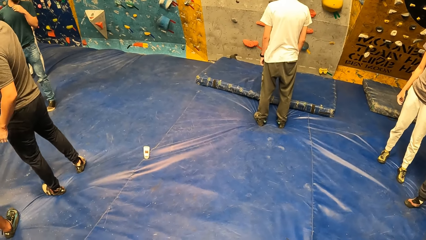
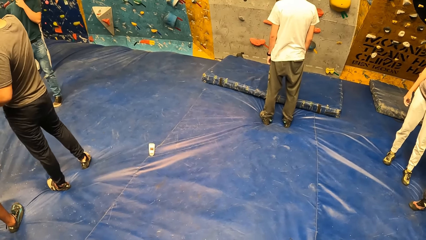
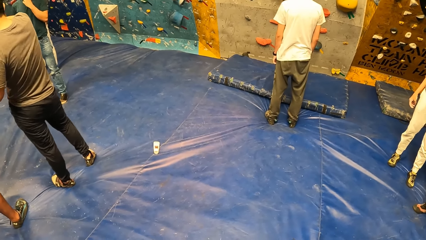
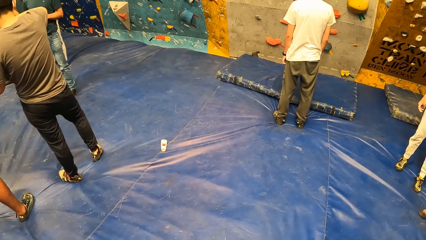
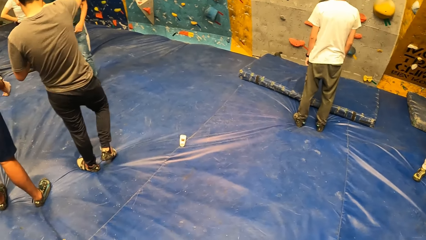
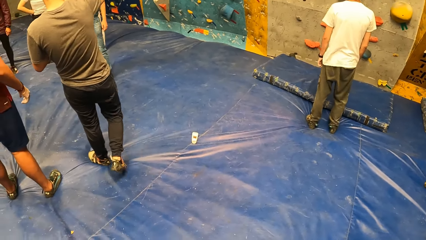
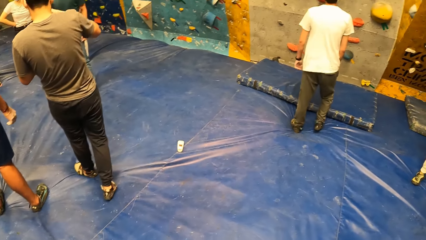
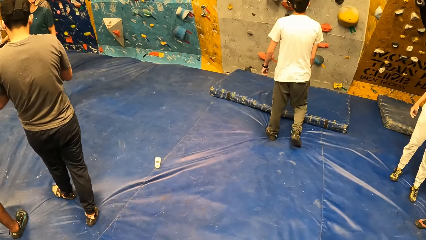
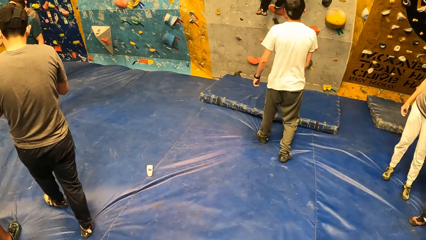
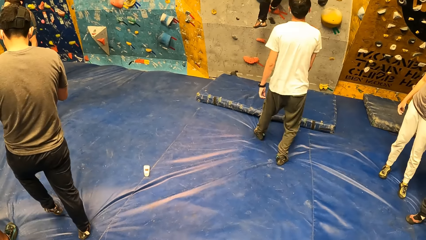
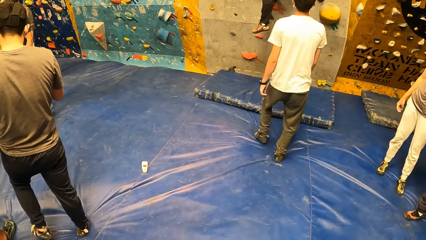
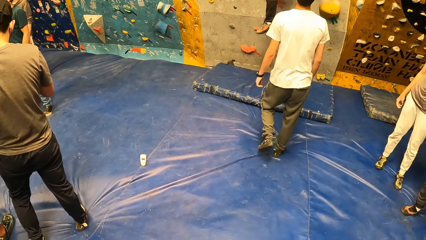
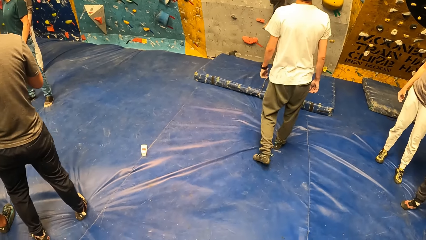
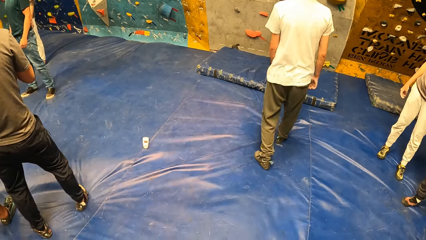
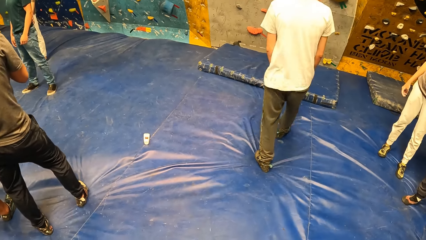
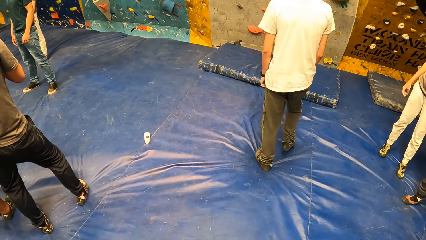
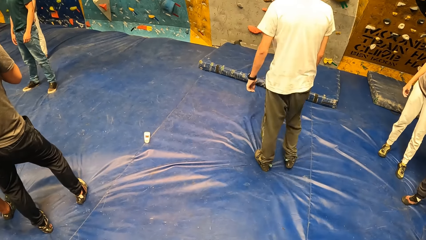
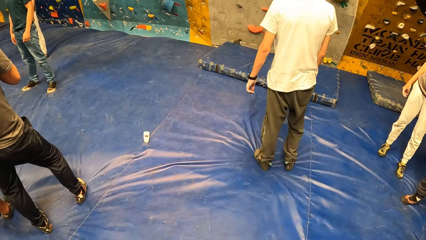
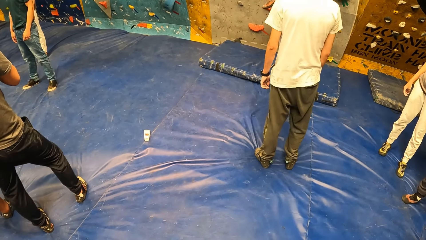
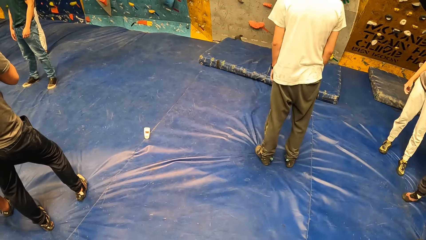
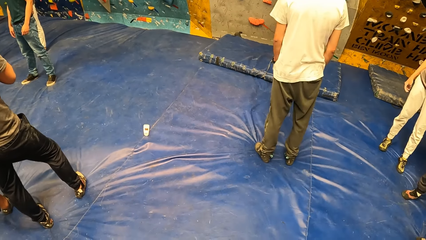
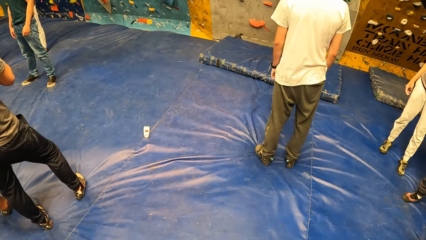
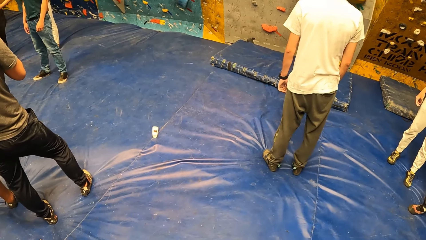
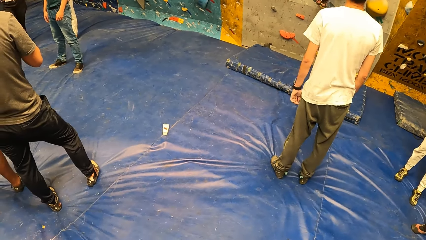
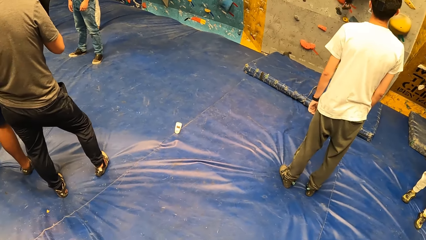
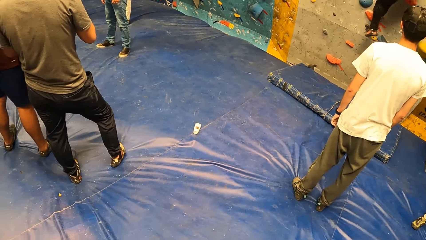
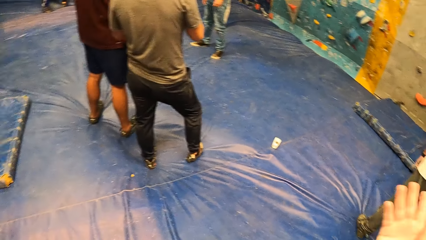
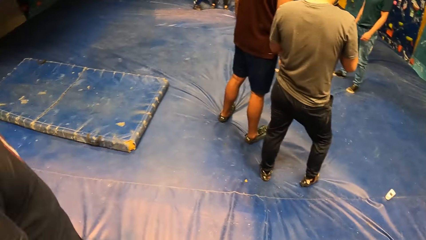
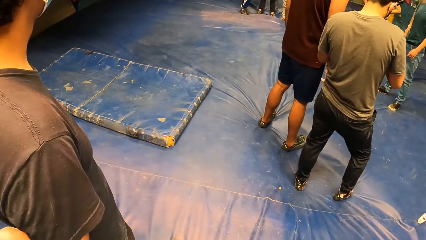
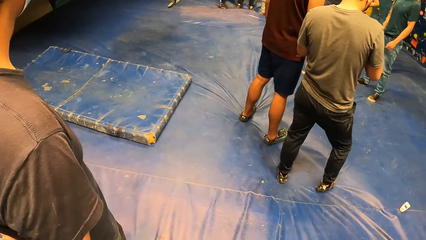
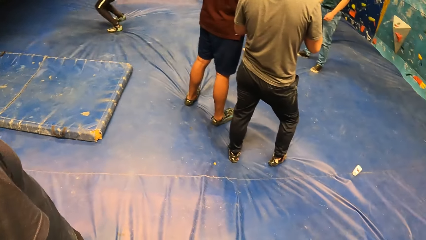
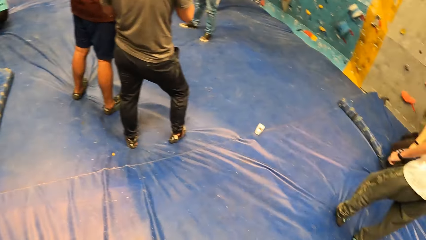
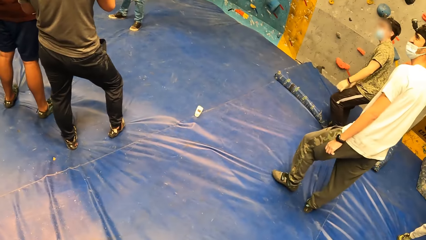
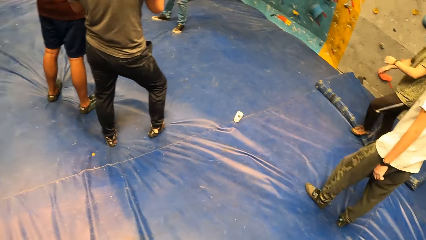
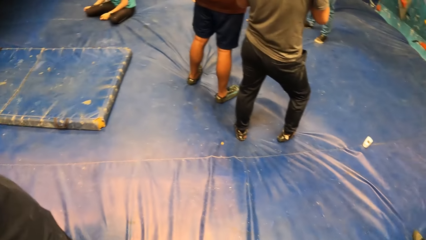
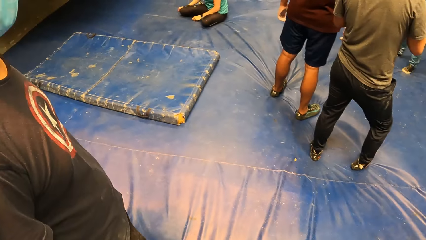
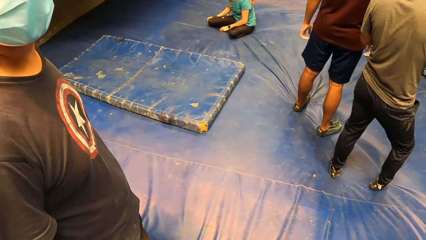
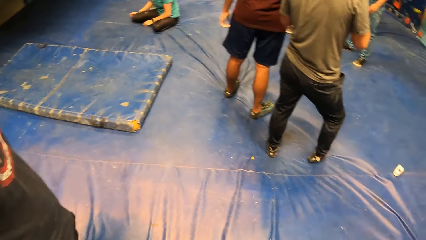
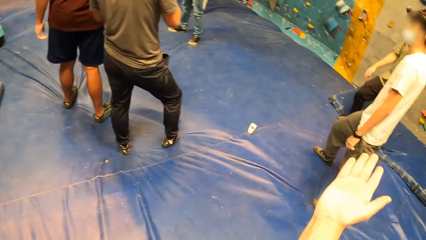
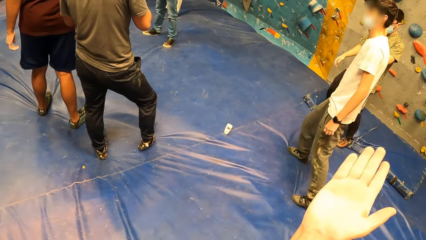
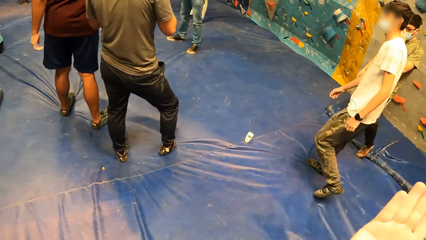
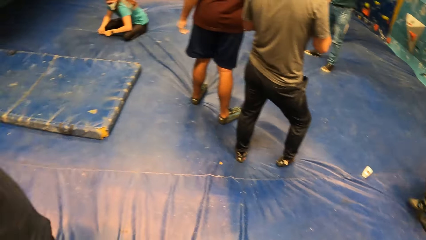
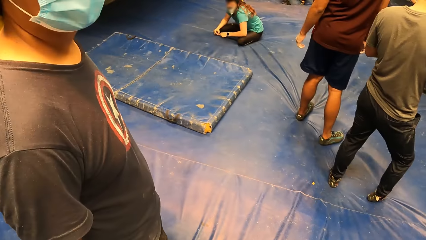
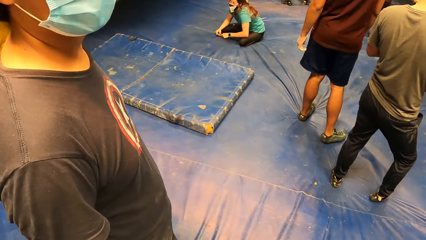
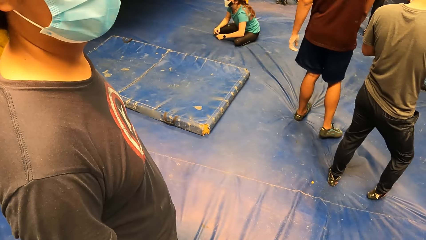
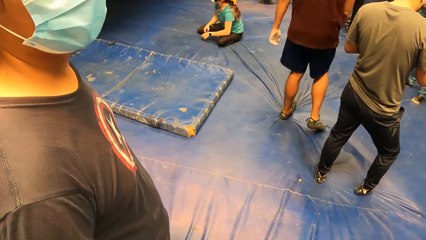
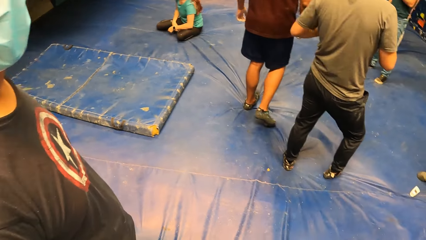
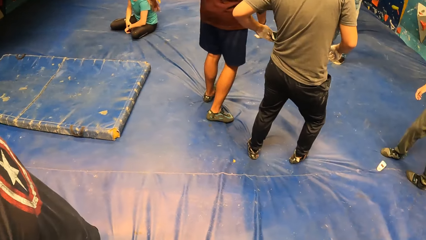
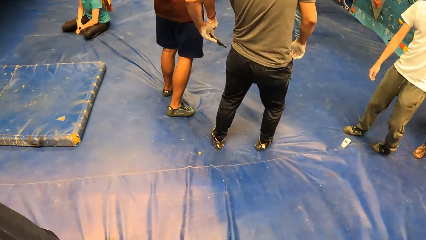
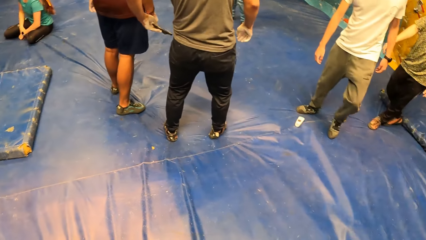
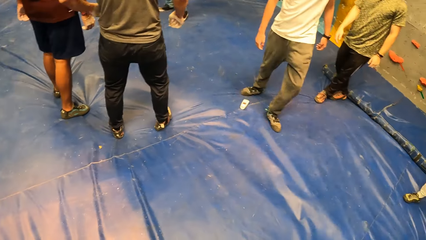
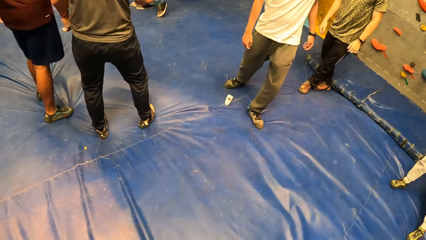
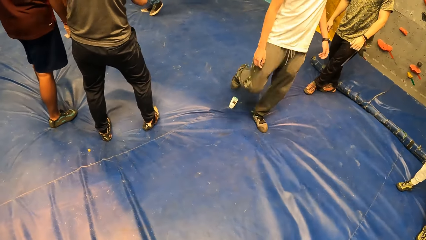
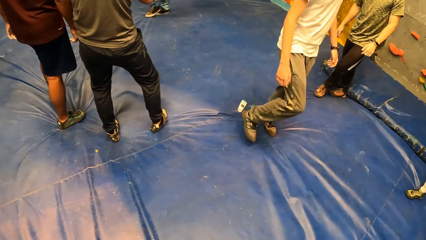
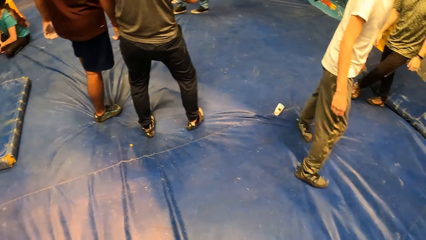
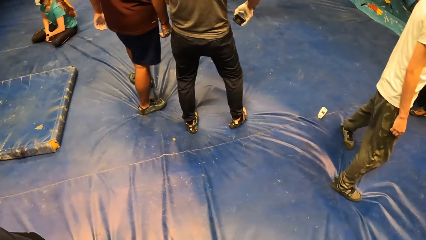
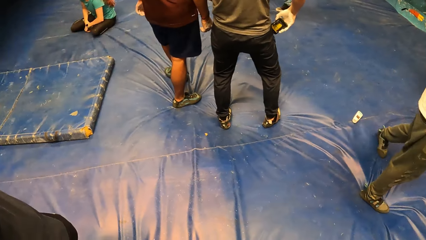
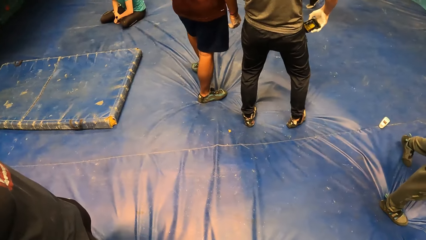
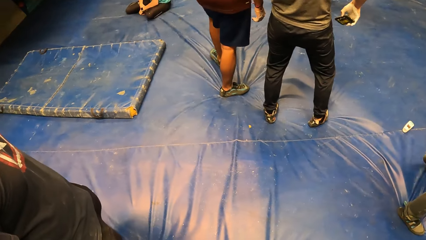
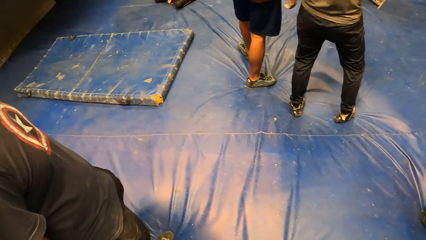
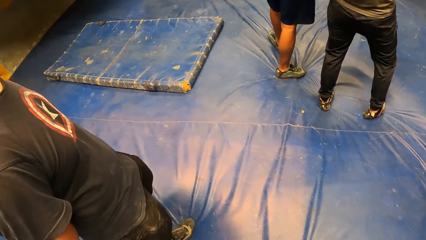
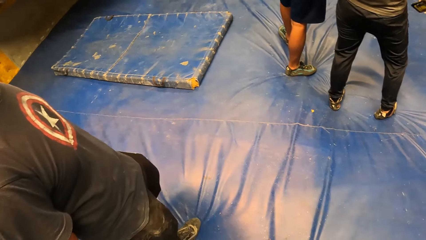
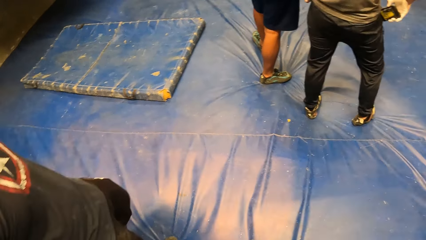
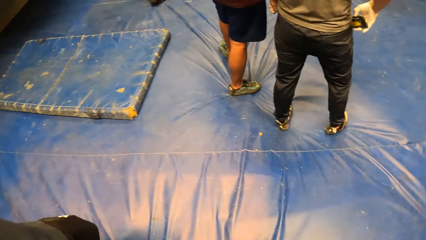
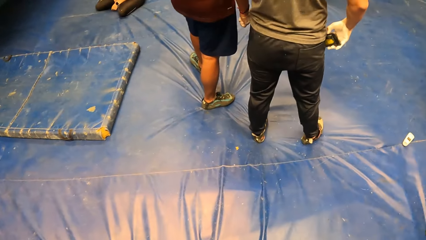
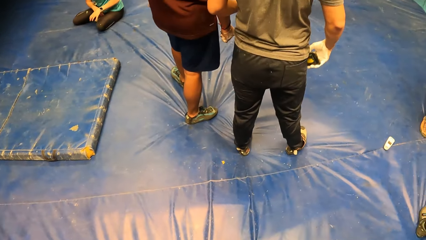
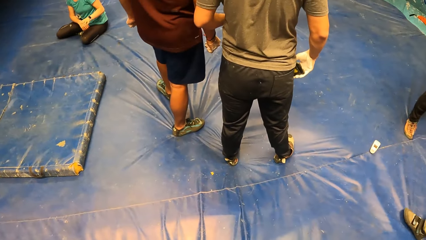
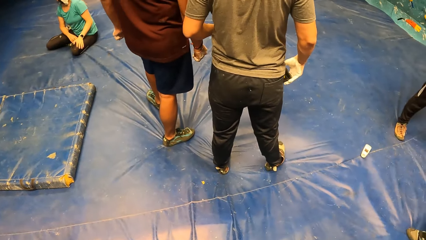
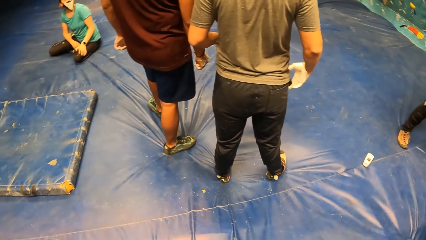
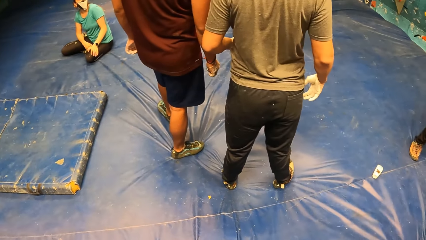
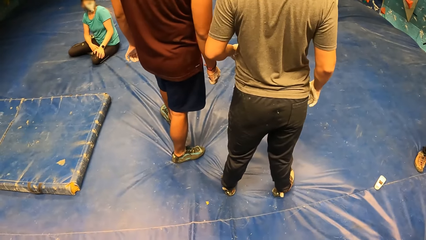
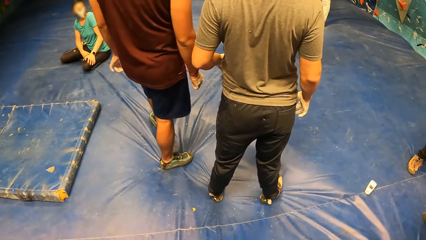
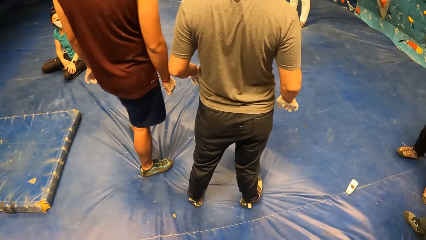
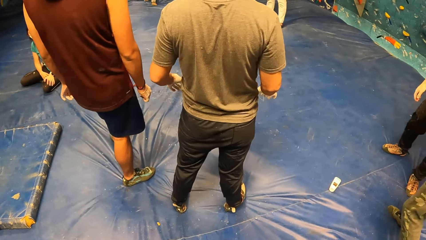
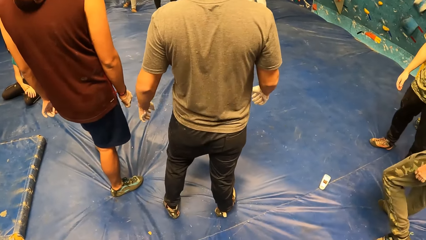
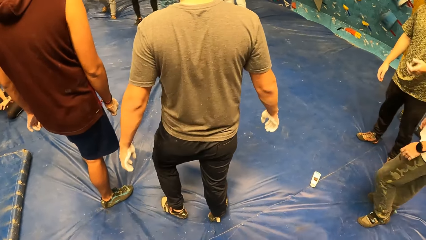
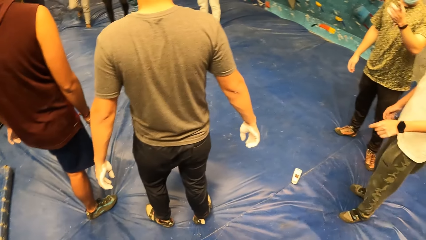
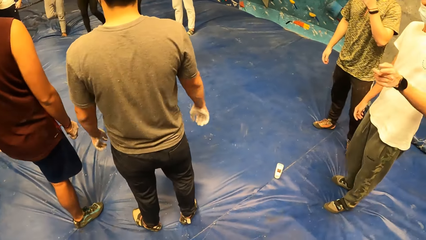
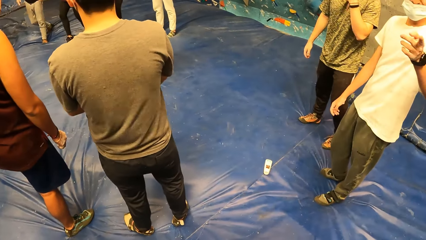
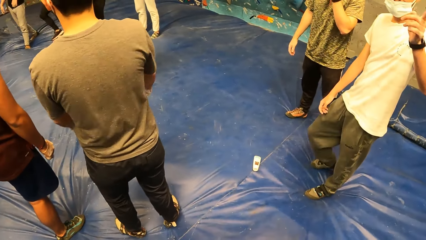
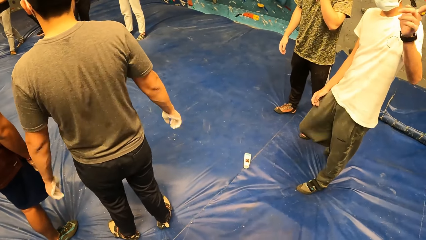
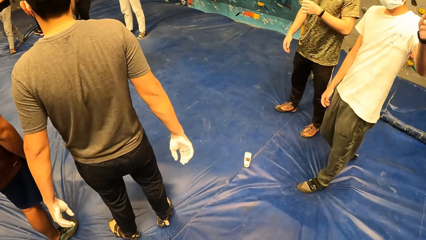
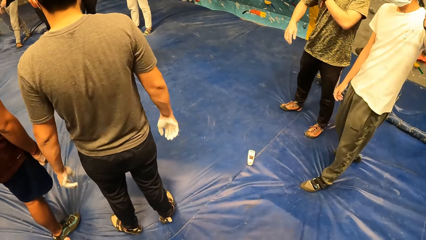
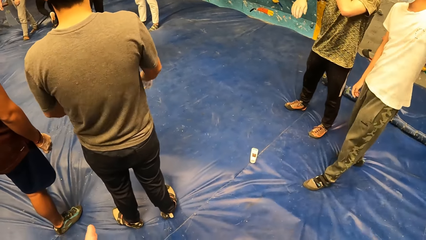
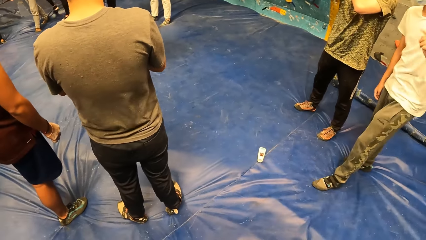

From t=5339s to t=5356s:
A man moves backward. Another man moves backward. The camera wearer looks around. He moves his hand. He looks around. A third man does something on the floor. The first man moves his hands. The second man moves in the room. The camera wearer looks around. The first man puts a phone in the pocket. The camera wearer does something. The second man points at something. The first man moves his hands.
